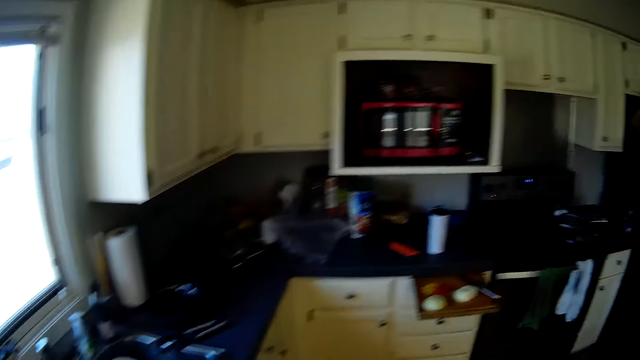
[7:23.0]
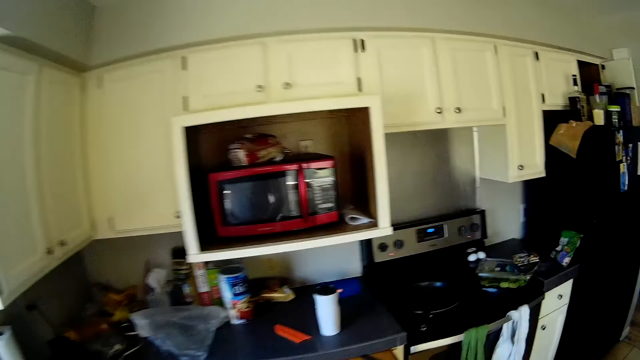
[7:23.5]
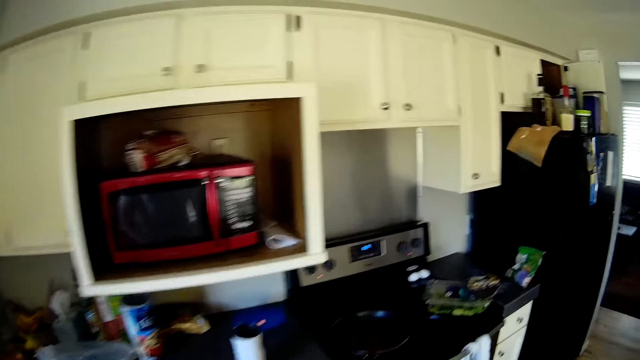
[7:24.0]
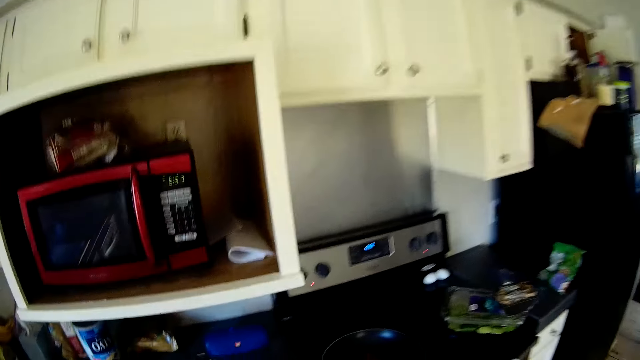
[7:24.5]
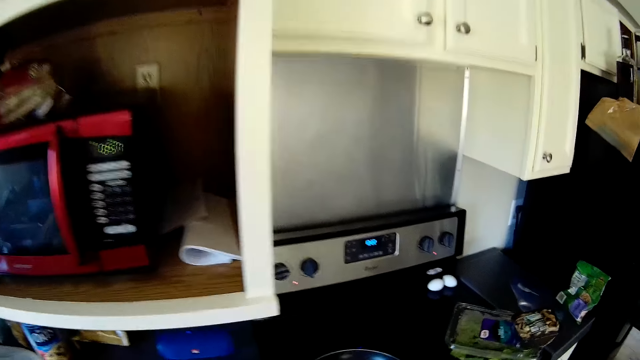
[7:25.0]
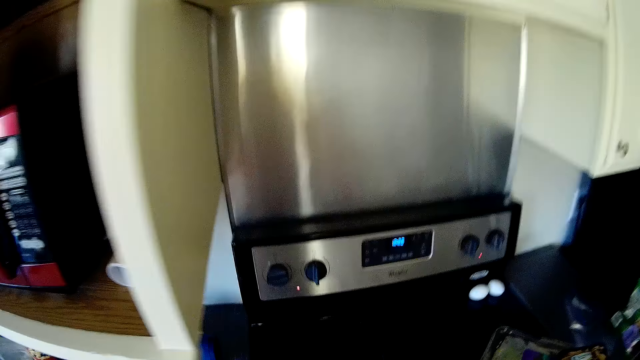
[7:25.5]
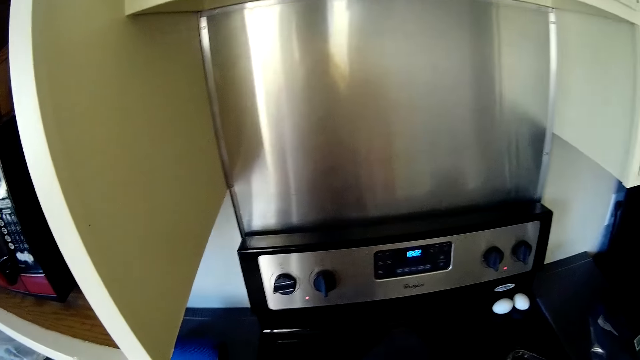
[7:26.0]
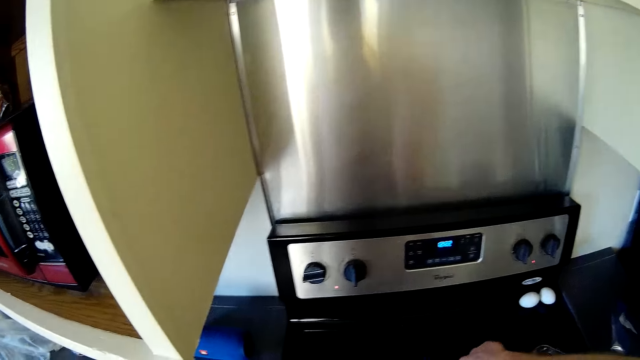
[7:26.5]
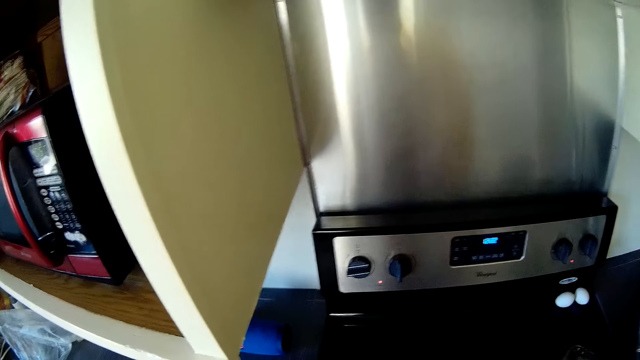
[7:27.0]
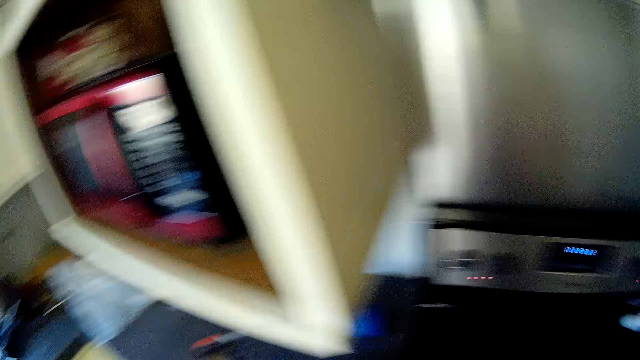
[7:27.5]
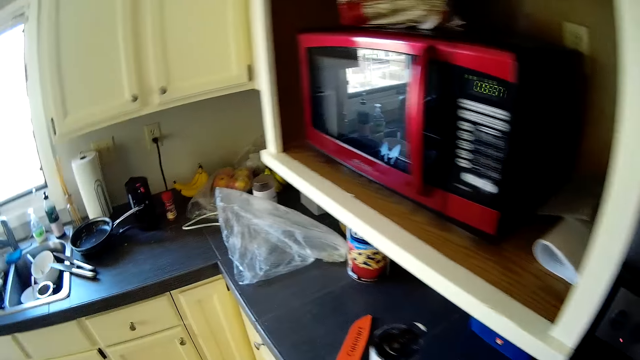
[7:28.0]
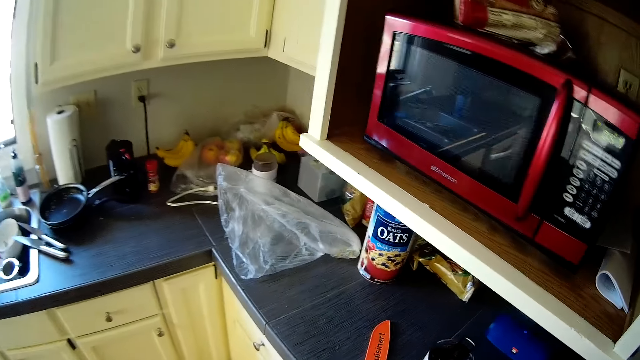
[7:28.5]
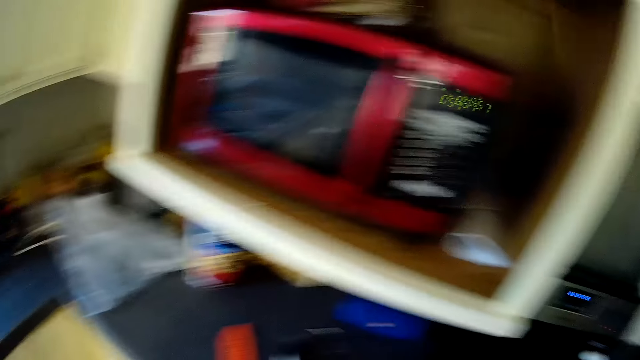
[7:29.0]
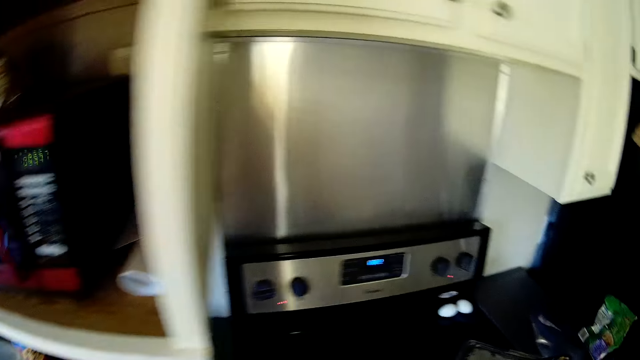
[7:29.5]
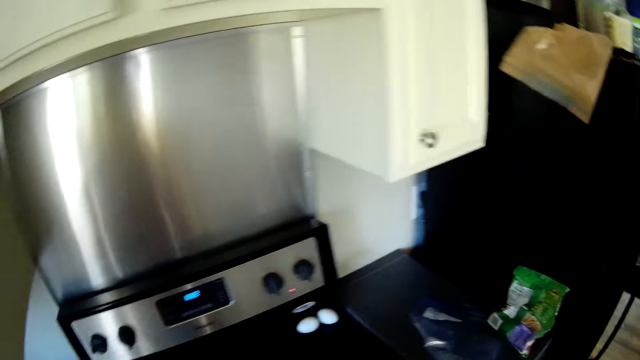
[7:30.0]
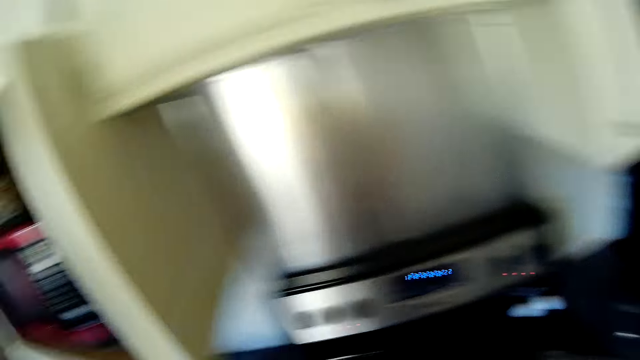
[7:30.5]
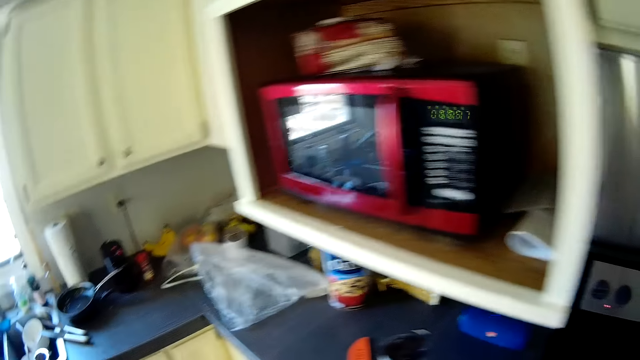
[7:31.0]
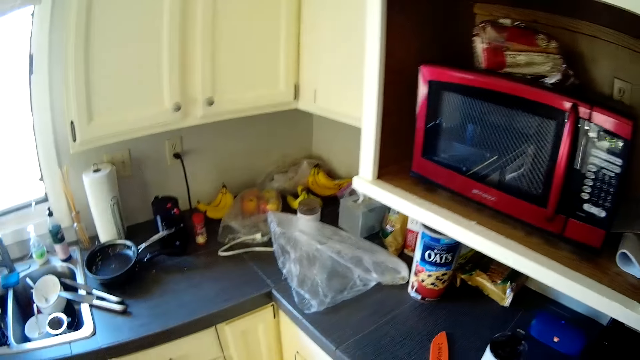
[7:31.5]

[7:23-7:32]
The camera wearer walks around the kitchen. They walk around the kitchen again.

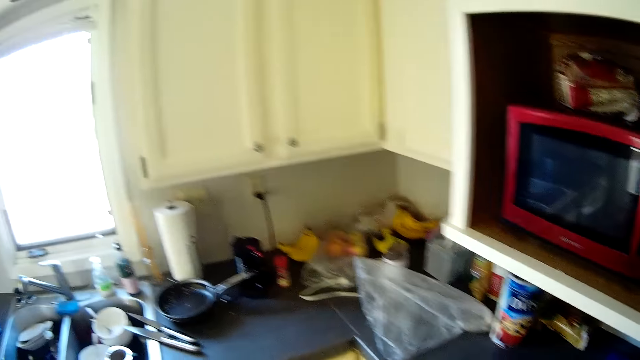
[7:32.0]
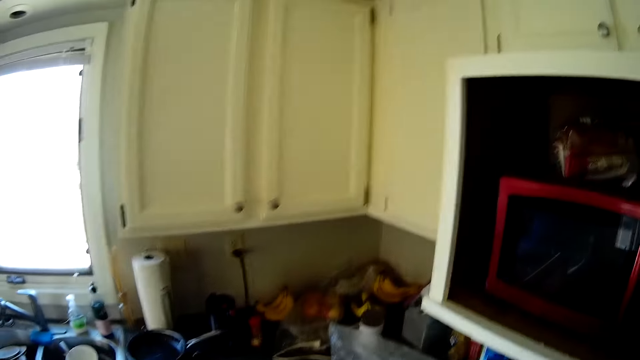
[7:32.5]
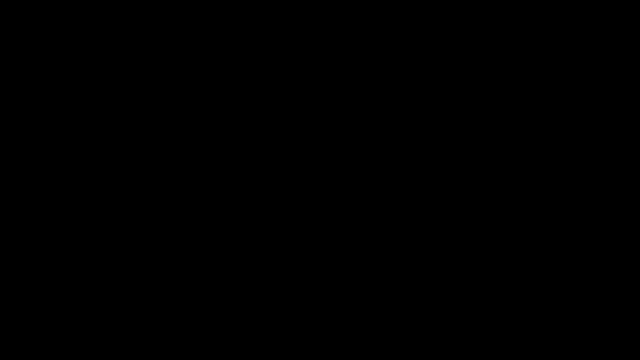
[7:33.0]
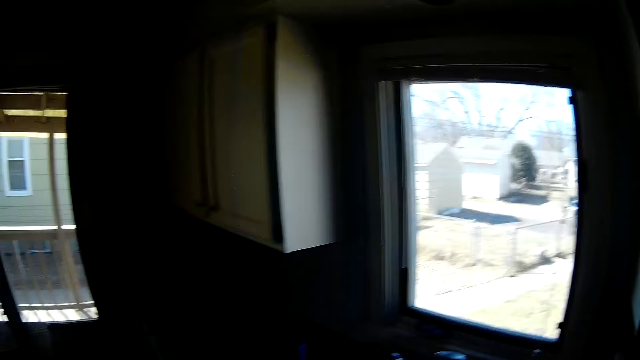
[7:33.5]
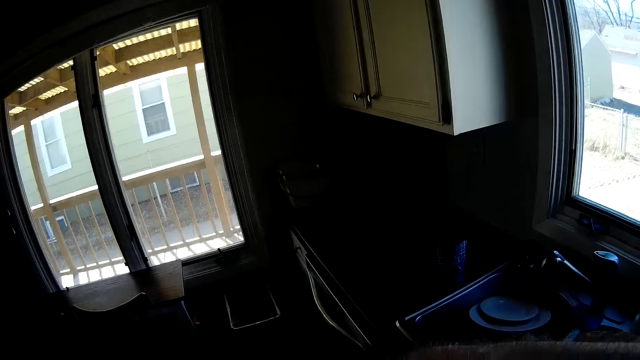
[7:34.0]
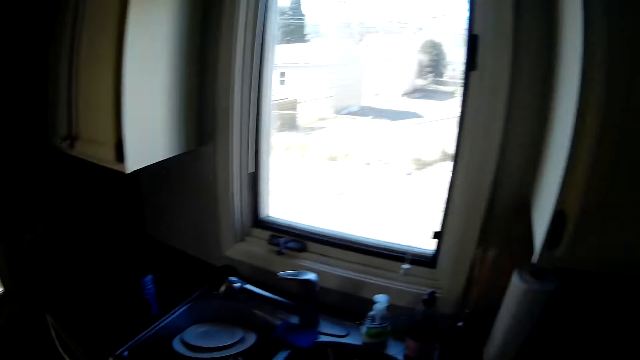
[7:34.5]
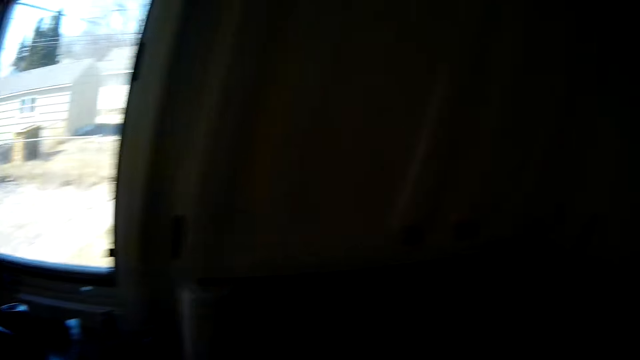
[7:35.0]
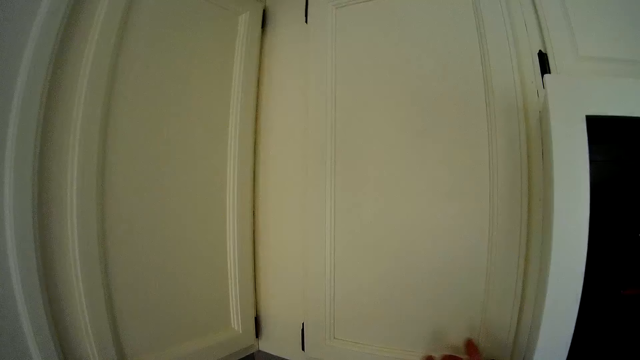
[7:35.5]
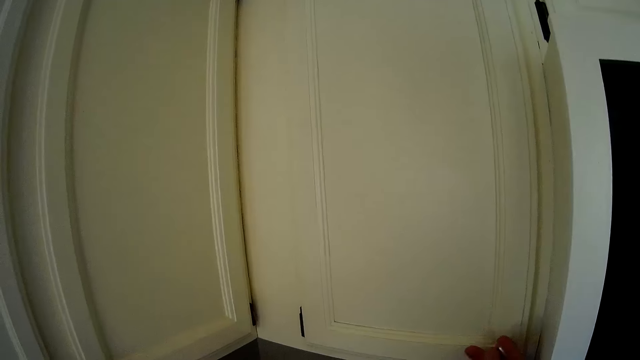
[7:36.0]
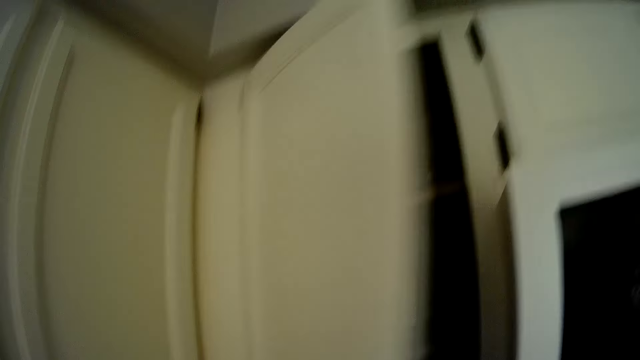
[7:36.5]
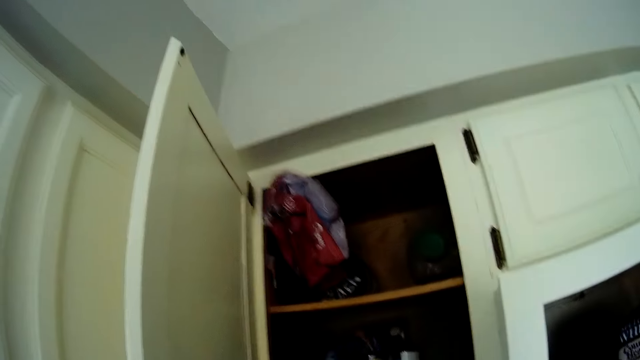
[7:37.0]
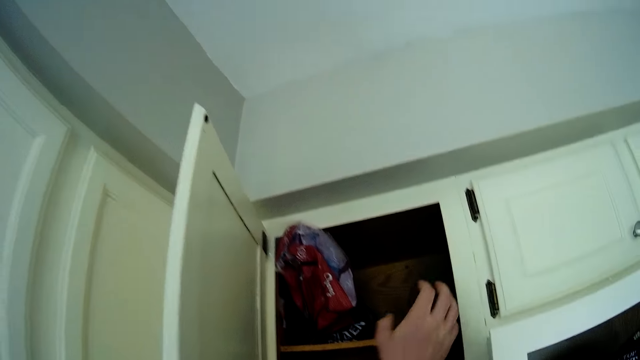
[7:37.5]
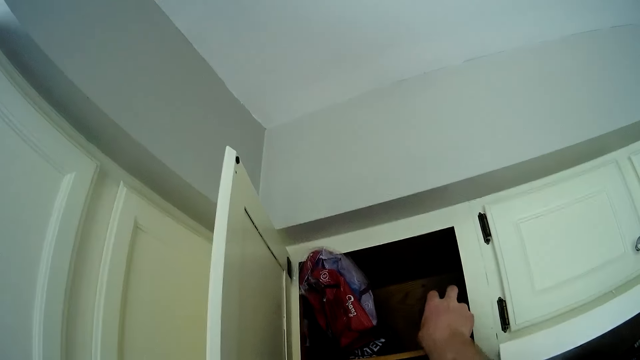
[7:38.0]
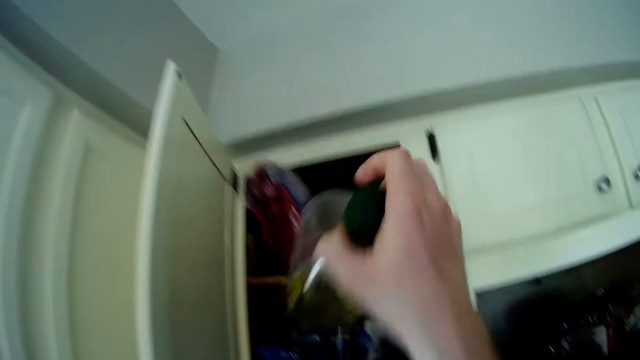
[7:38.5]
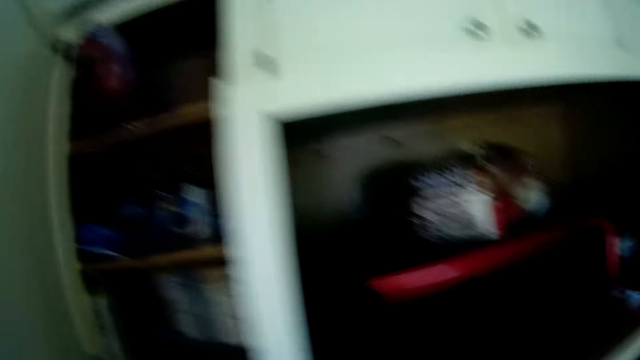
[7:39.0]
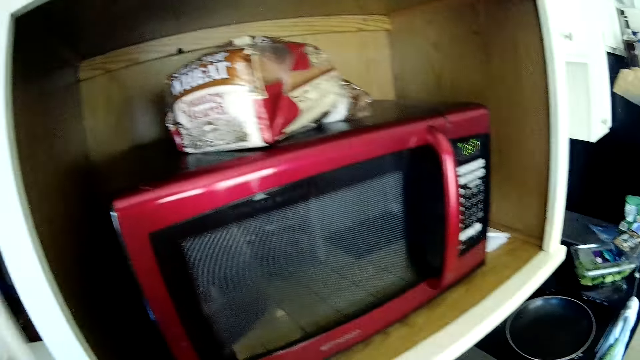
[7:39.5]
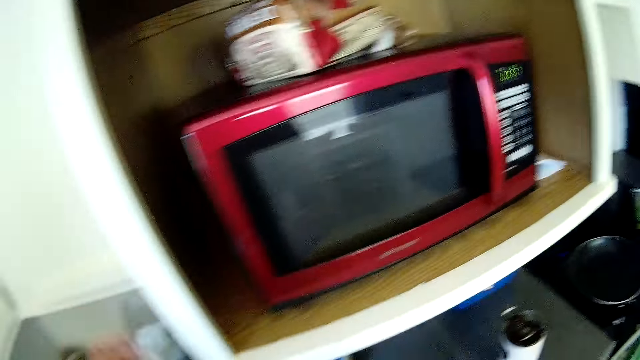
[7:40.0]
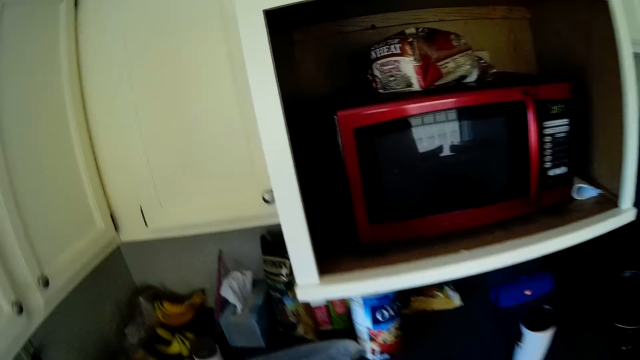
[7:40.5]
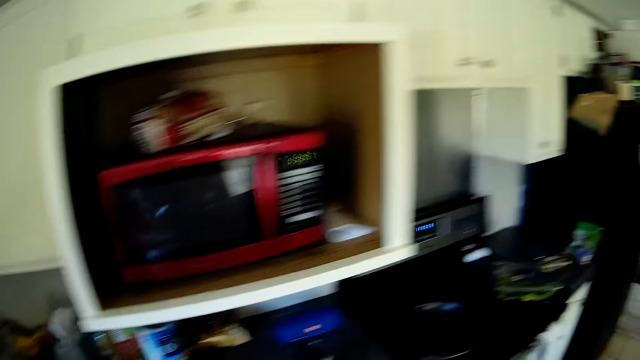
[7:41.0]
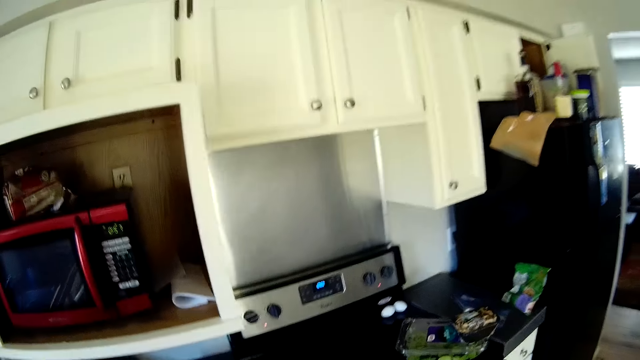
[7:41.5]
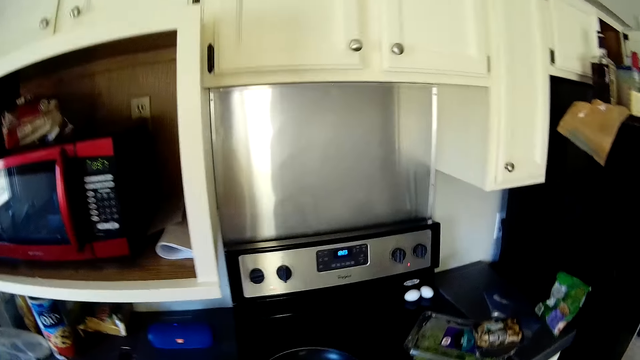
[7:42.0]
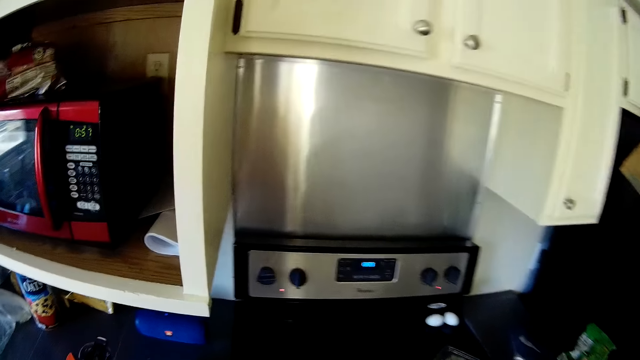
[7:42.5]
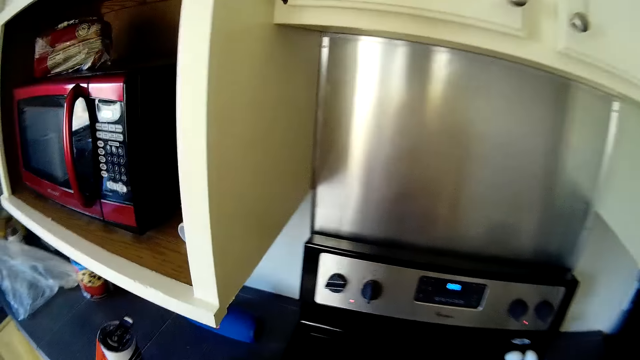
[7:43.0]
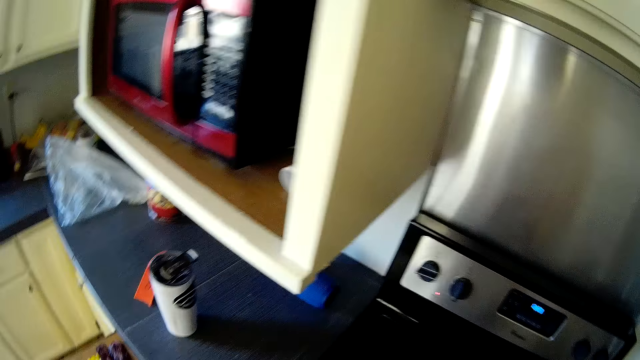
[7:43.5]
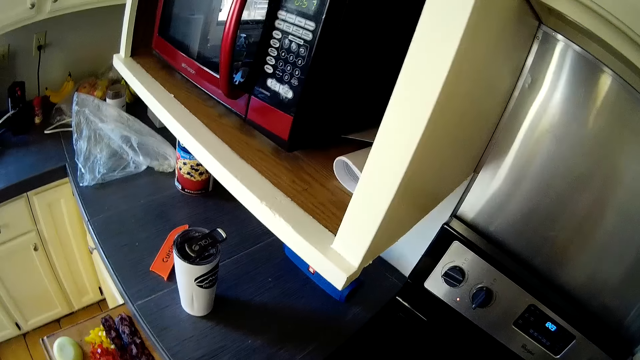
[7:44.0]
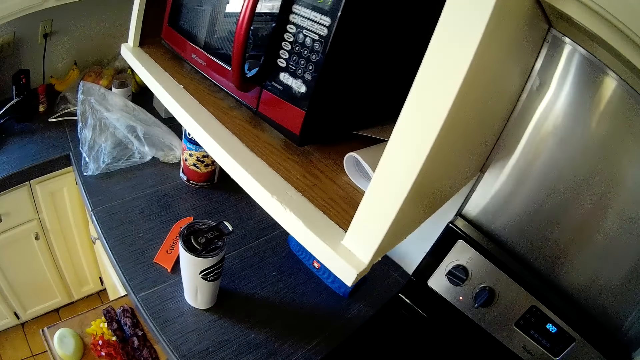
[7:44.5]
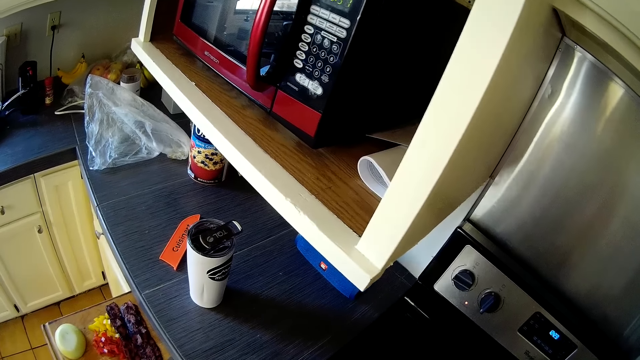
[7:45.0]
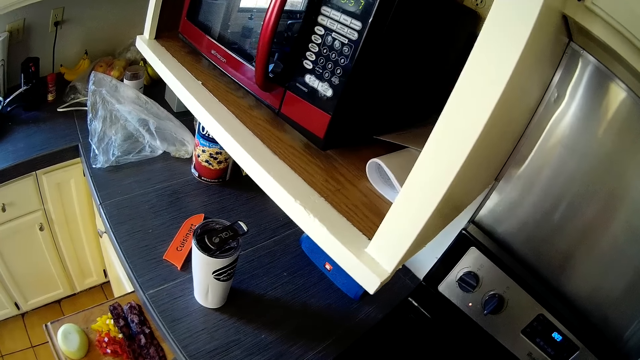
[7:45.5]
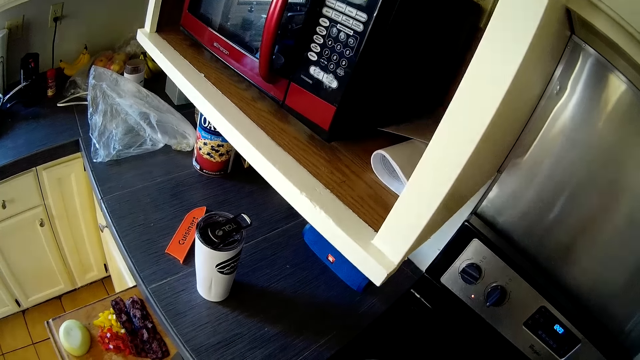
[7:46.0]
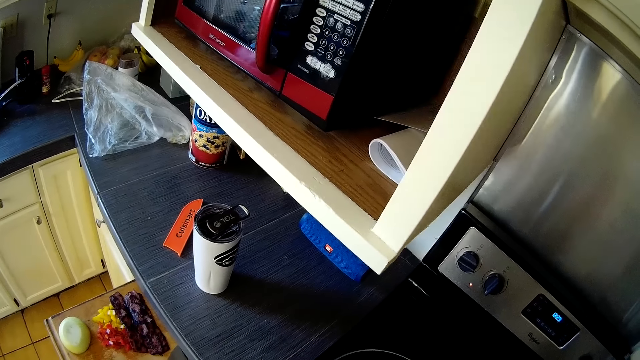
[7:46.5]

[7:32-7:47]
The camera wearer stares around the kitchen. He opens a kitchen cabinet or cupboard with his left hand. He takes out a jar from the kitchen cabinet with his right hand. He closes the kitchen cupboard. He stares around the kitchen.
